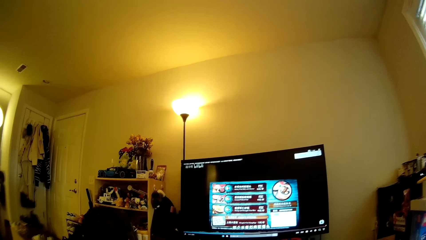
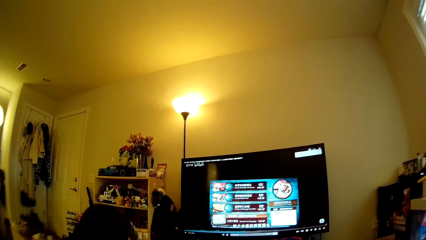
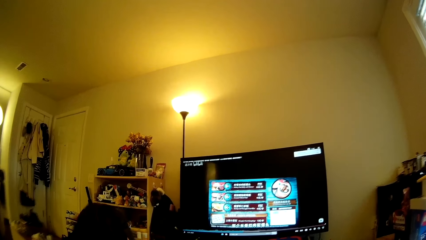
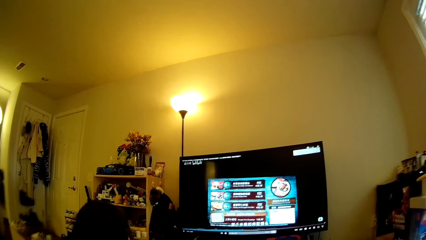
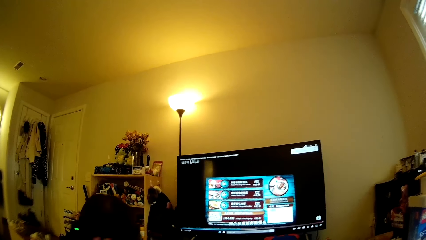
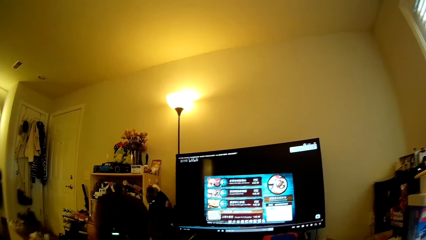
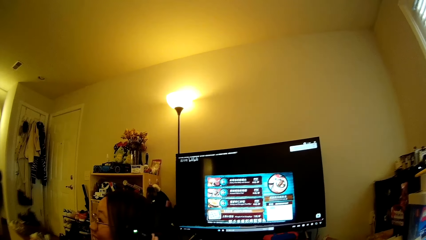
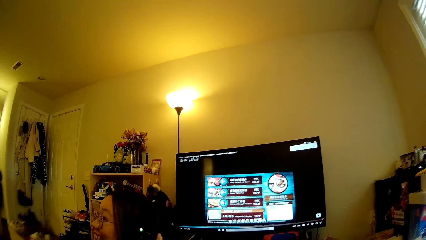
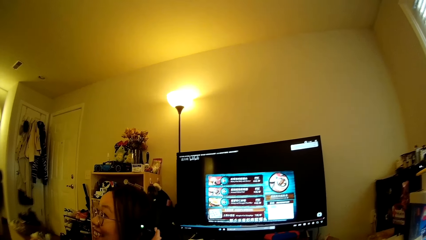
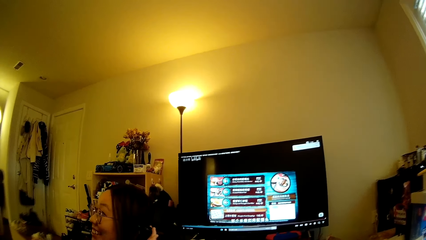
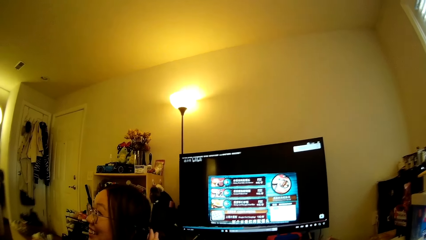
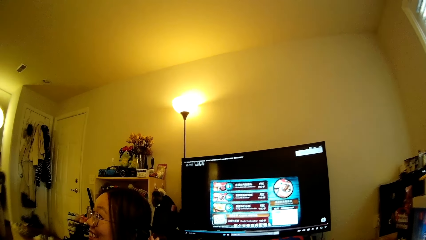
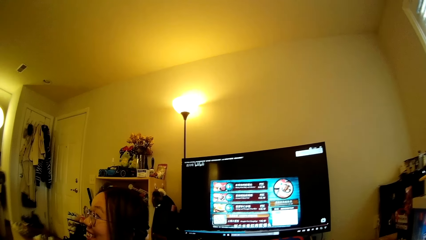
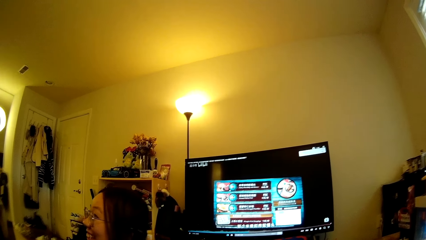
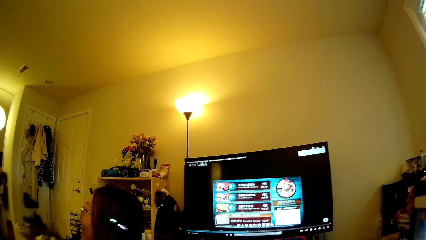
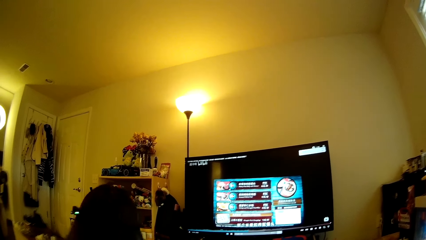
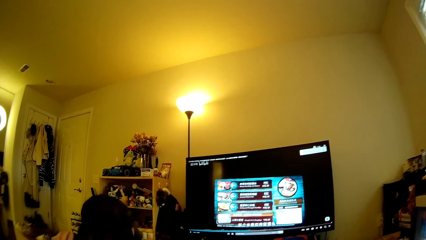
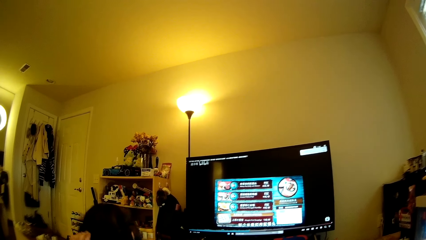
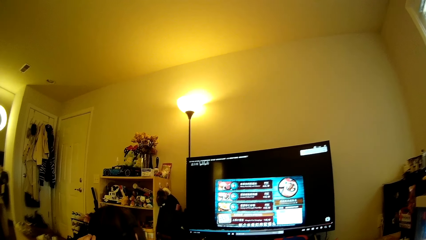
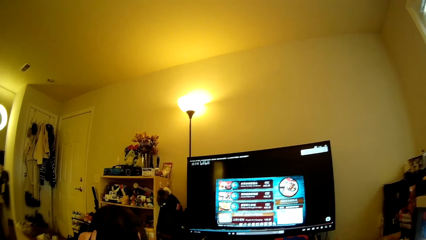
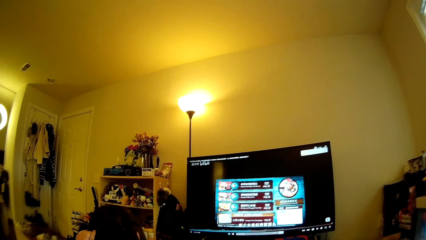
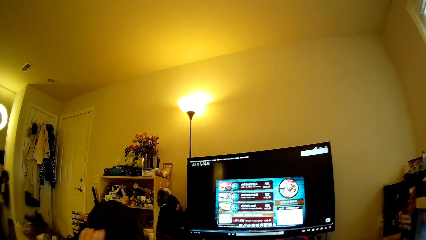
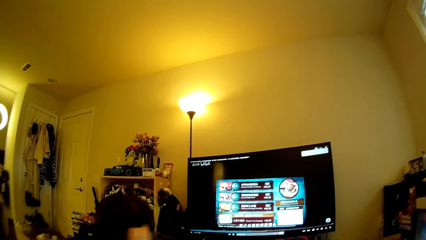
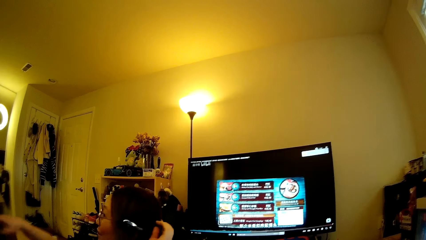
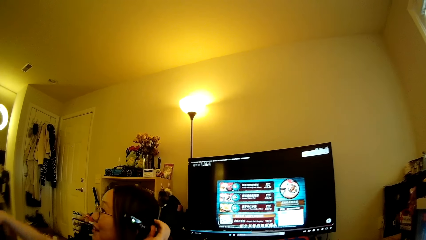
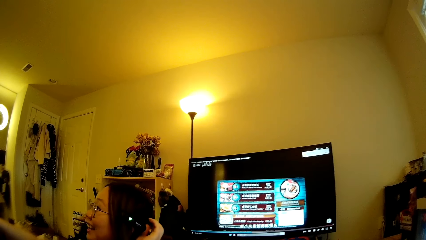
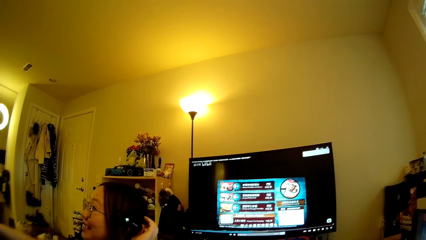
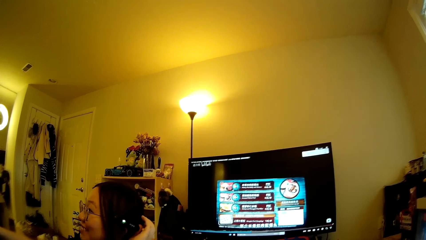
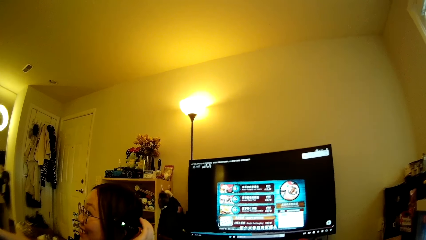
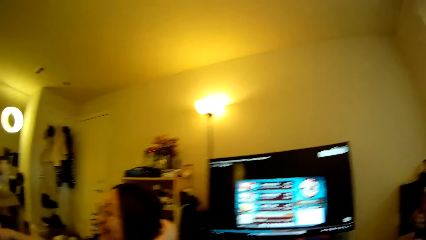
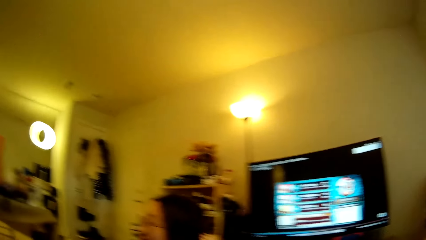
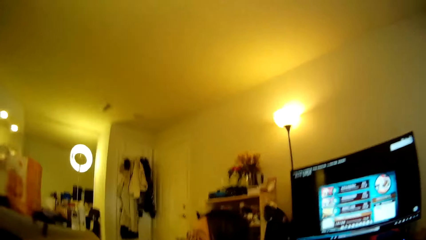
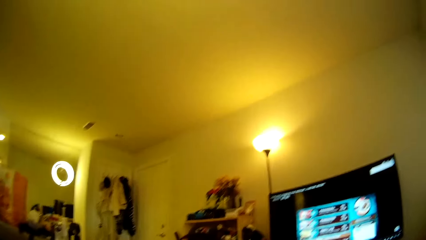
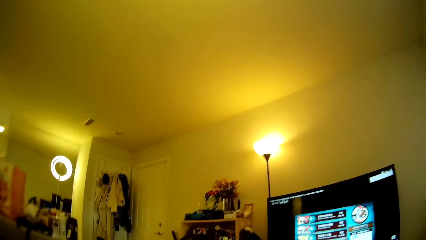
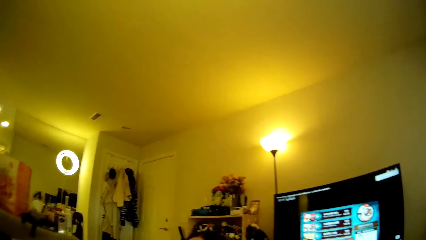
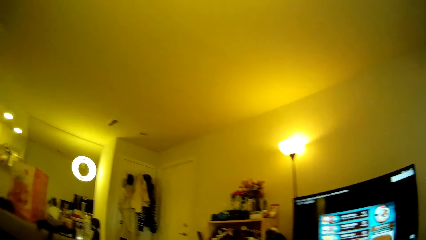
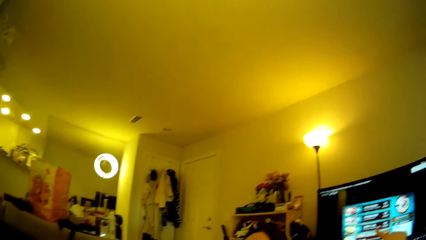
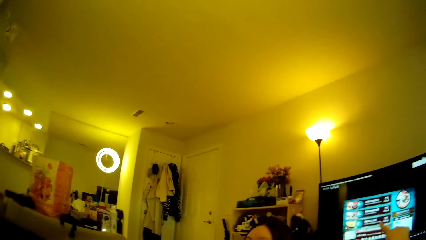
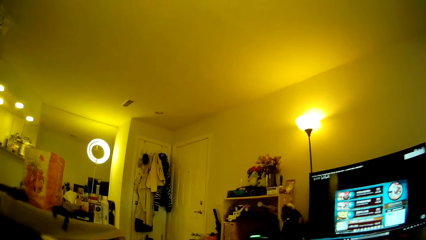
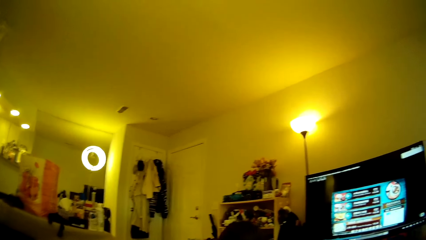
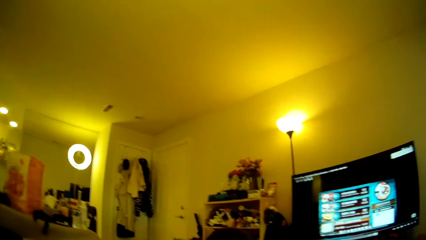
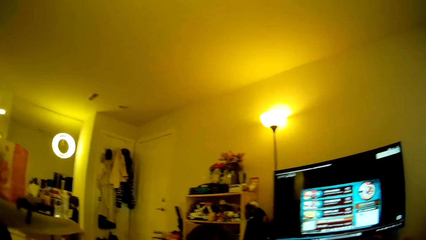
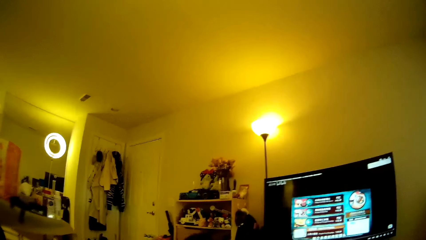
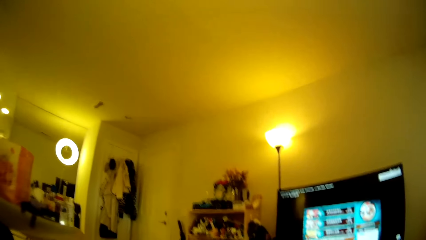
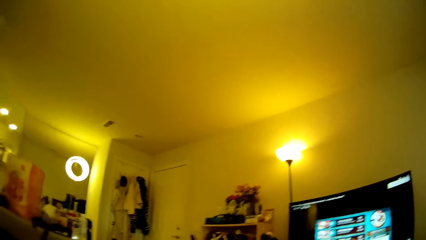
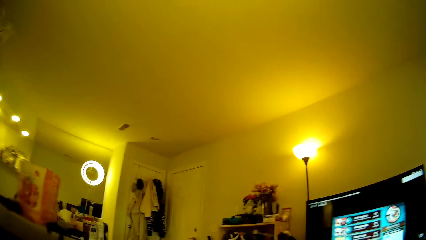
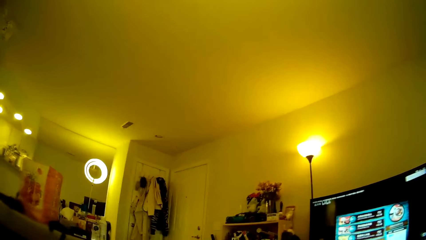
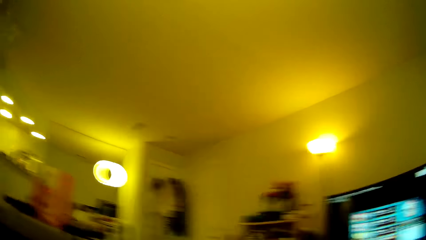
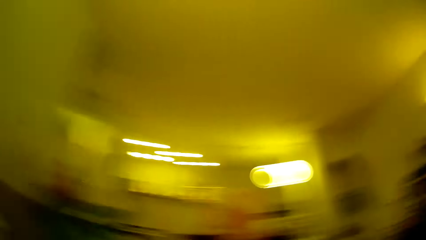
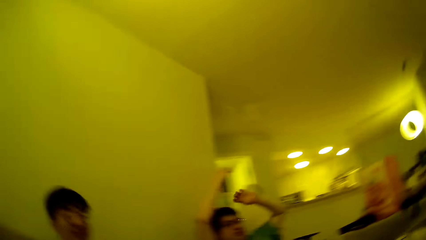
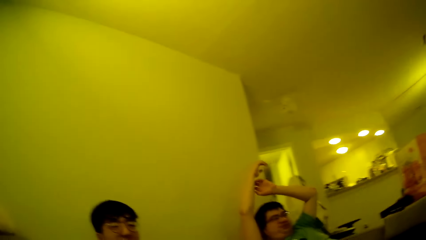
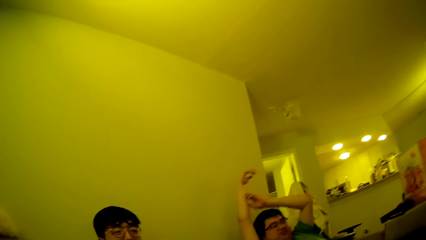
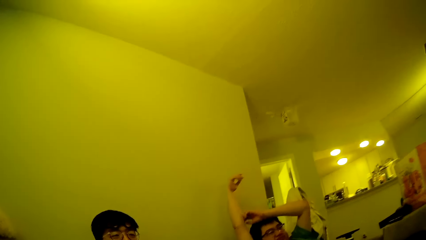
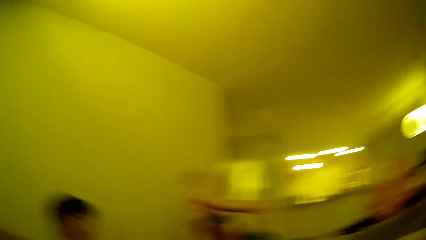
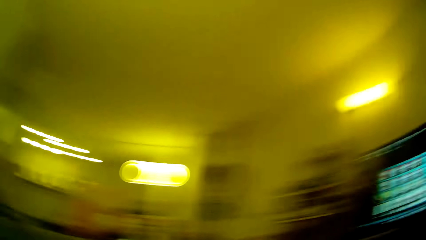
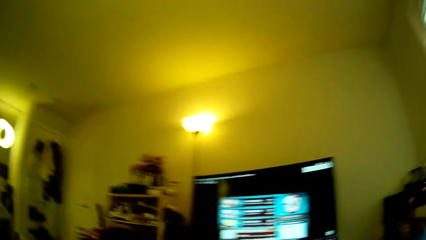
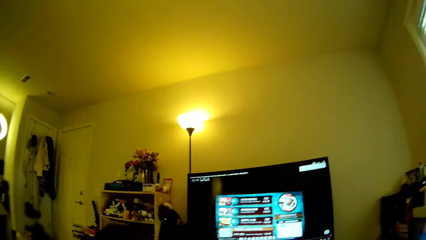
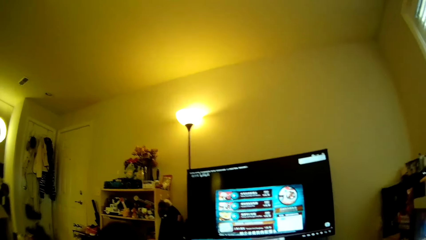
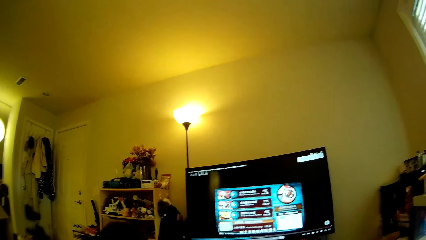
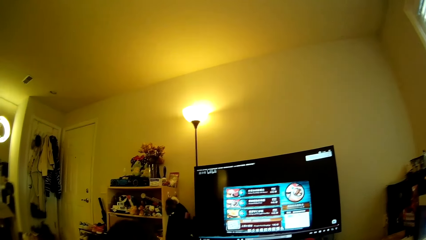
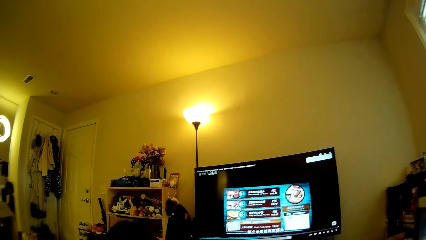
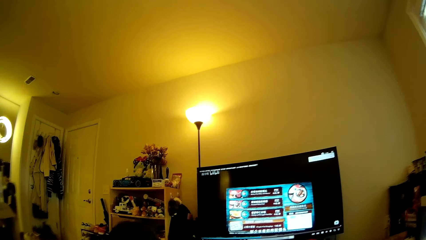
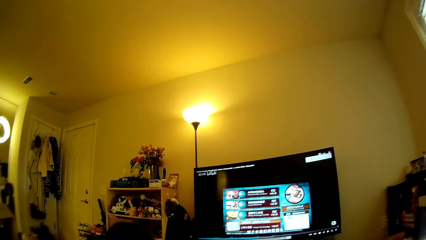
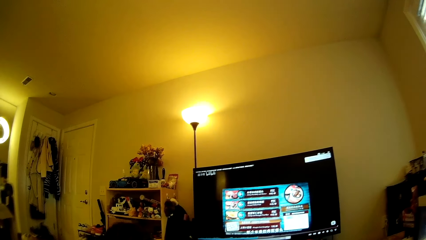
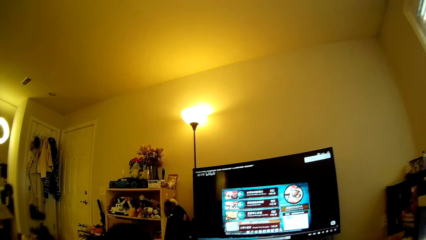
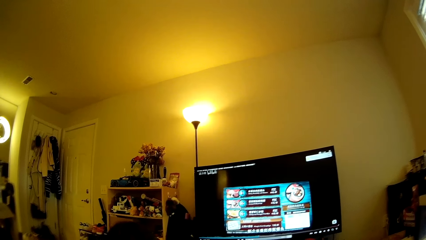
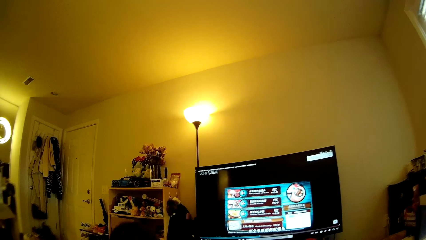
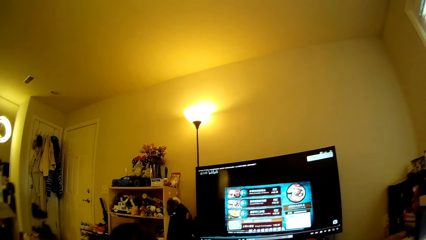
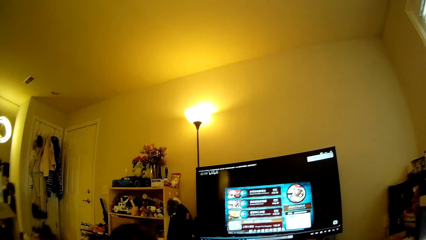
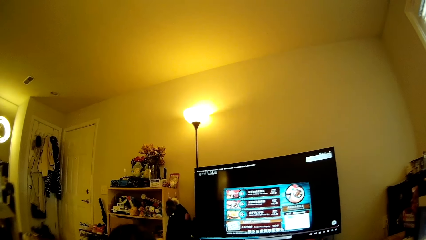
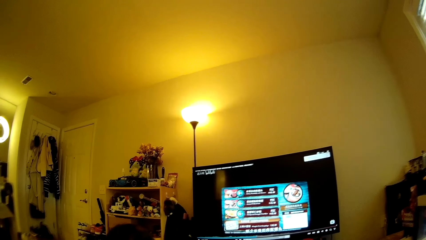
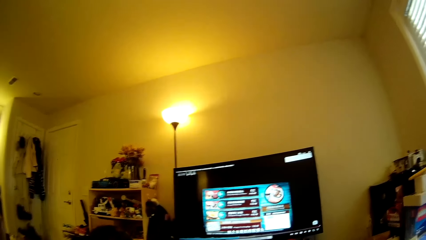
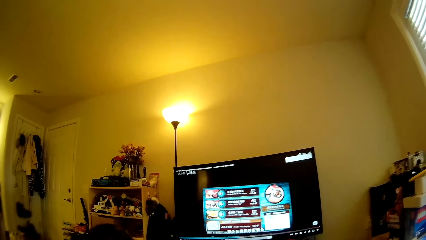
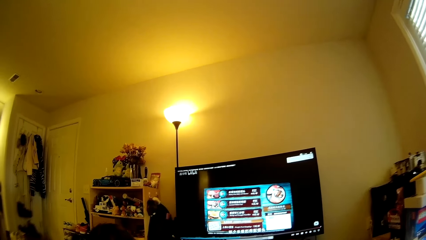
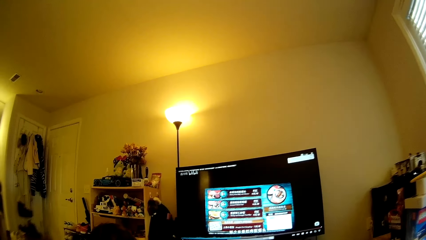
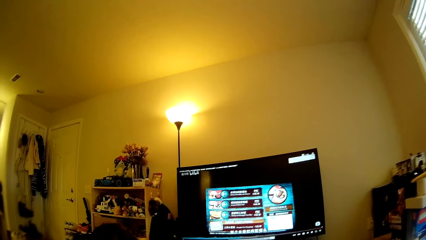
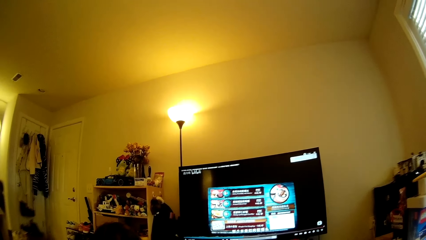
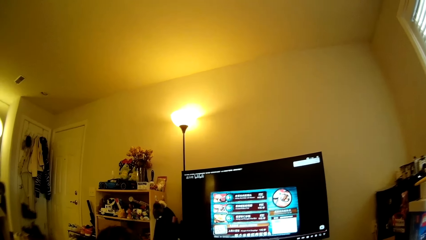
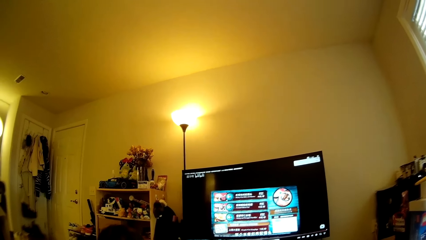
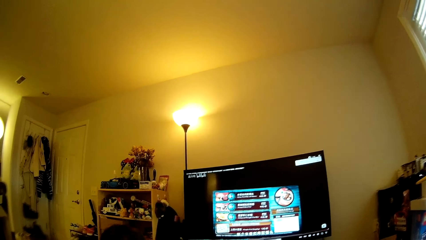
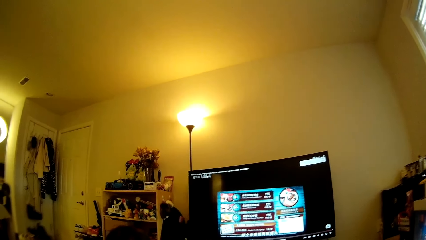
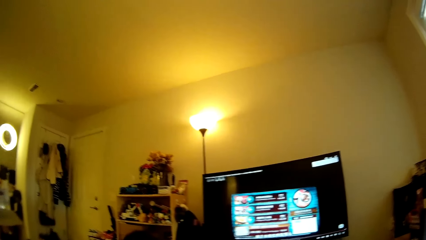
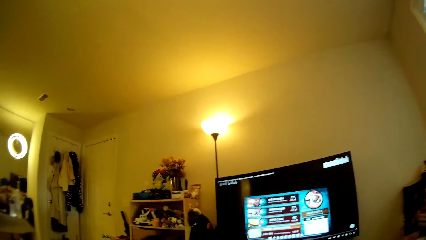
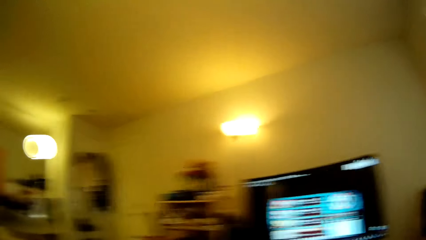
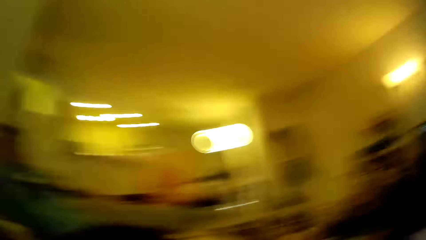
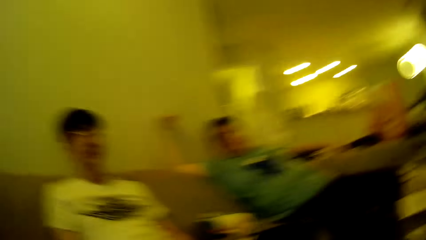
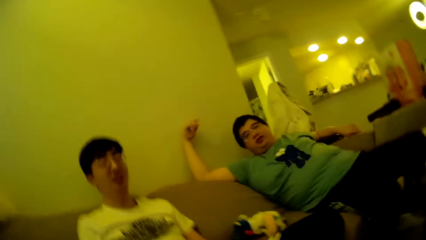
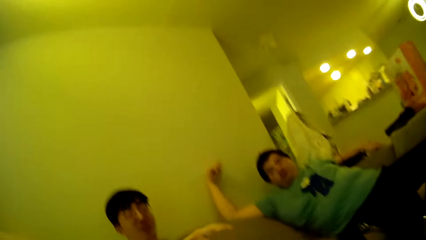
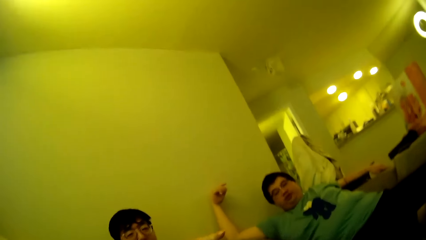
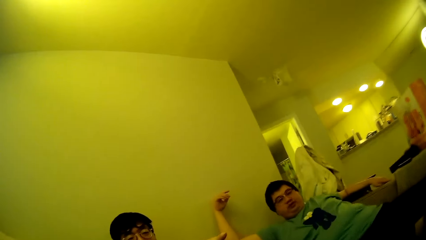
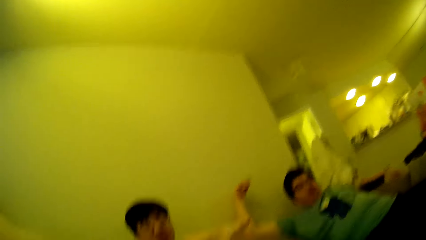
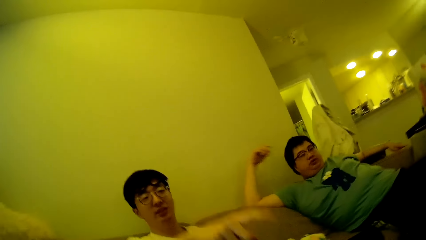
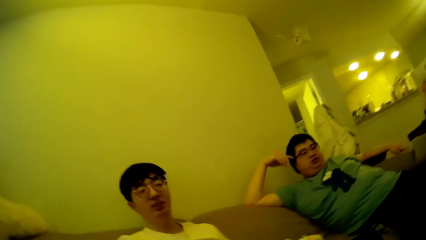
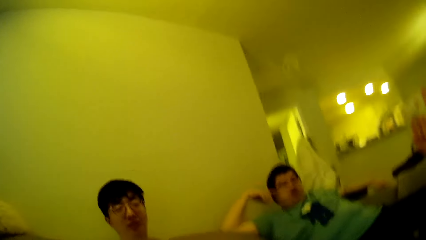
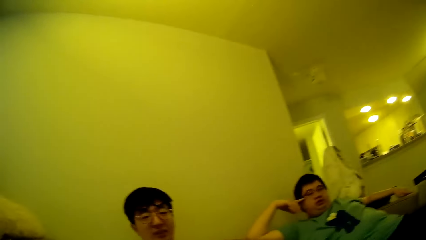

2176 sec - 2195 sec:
A lady looks around. The camera wearer looks at the computer. The lady adjusts her hair using a hand. The lady lifts a hand towards a man and another person. The lady looks around. The camera wearer looks around in the house. The man scratches the right hand using the left hand and lifts the hands. The camera wearer looks around. They look towards the television. They look at the computer. They look around in the house.
